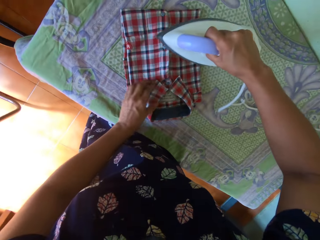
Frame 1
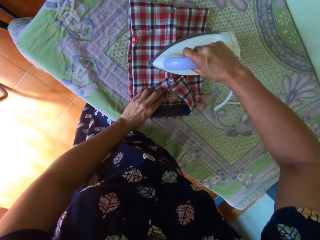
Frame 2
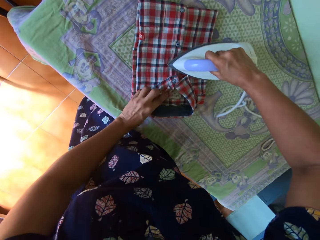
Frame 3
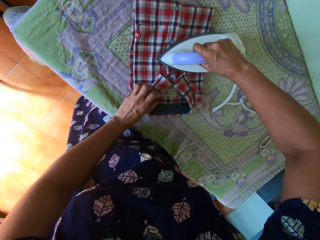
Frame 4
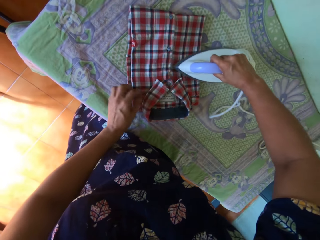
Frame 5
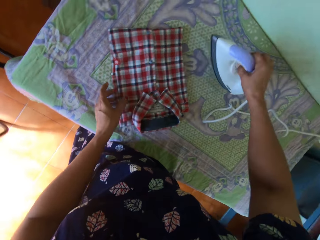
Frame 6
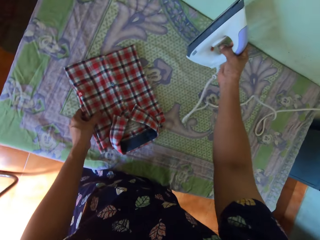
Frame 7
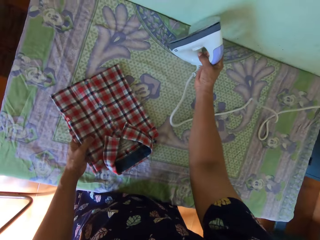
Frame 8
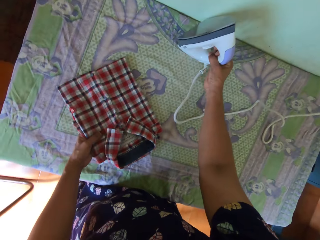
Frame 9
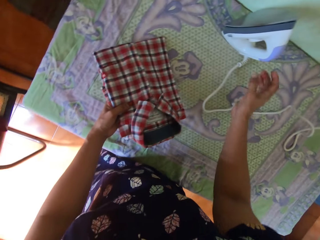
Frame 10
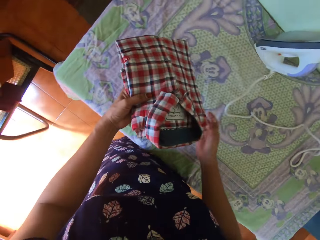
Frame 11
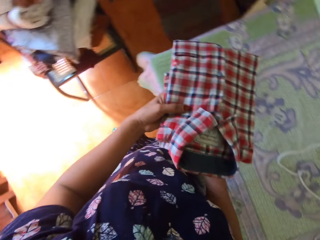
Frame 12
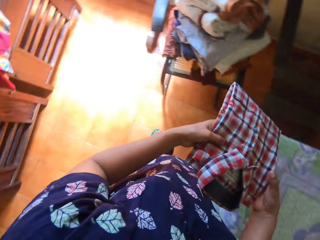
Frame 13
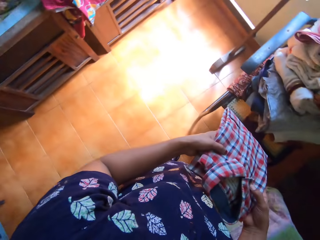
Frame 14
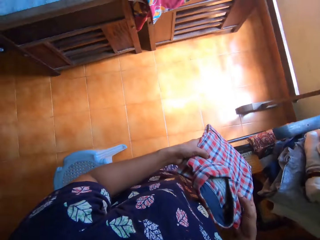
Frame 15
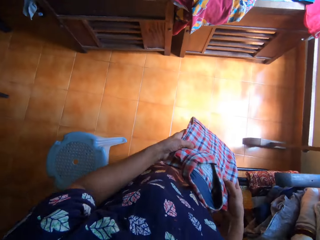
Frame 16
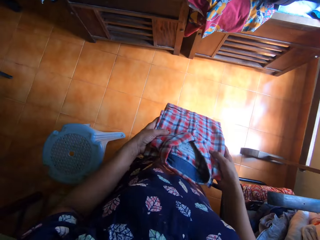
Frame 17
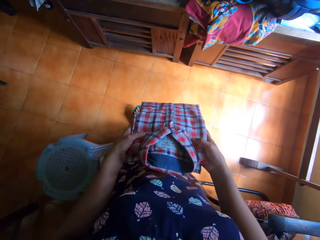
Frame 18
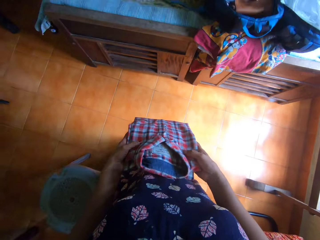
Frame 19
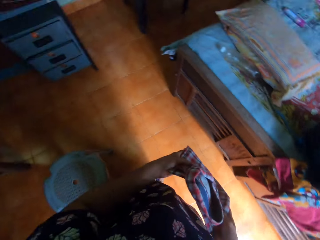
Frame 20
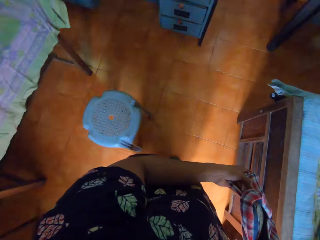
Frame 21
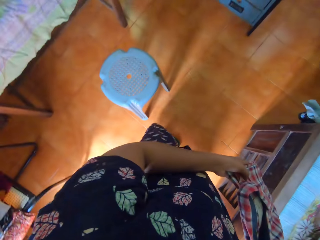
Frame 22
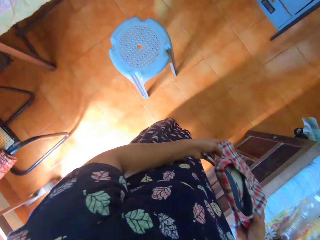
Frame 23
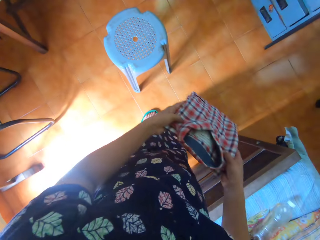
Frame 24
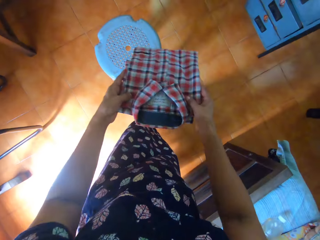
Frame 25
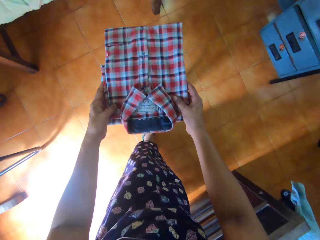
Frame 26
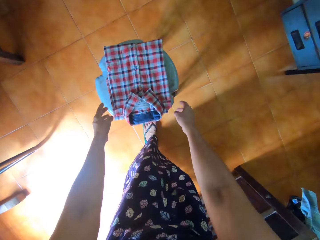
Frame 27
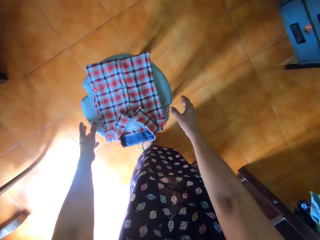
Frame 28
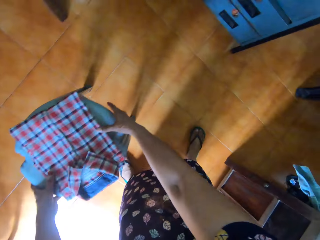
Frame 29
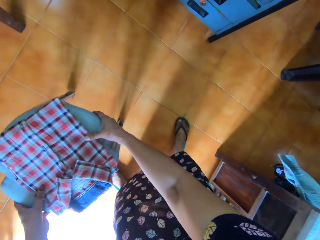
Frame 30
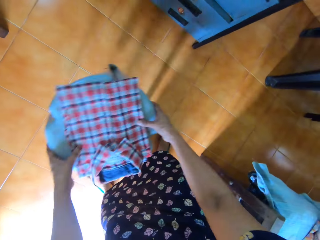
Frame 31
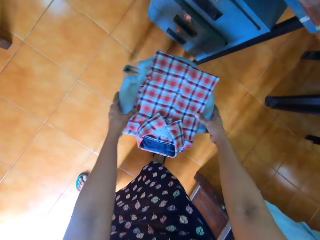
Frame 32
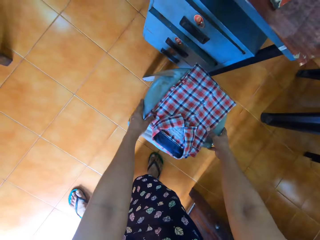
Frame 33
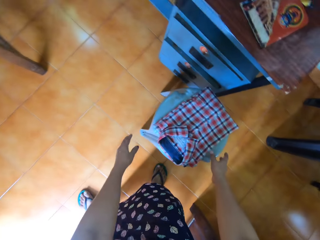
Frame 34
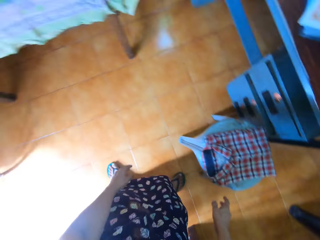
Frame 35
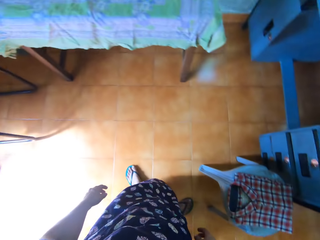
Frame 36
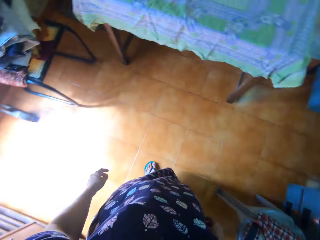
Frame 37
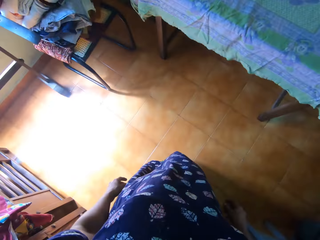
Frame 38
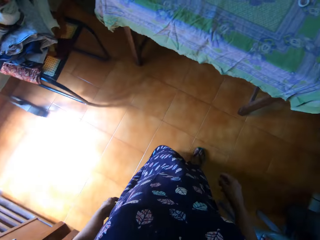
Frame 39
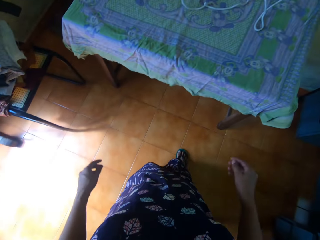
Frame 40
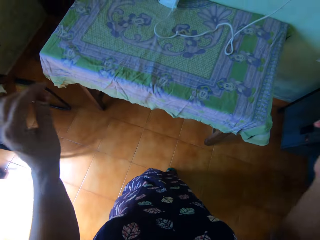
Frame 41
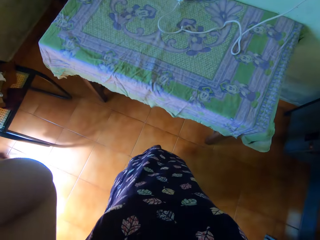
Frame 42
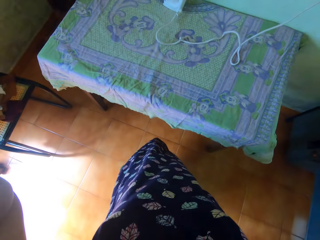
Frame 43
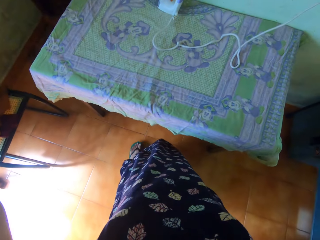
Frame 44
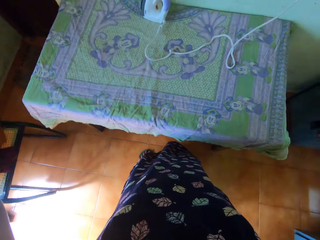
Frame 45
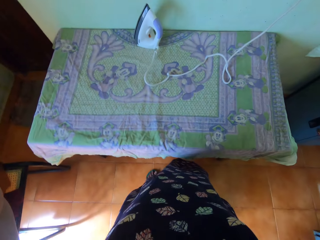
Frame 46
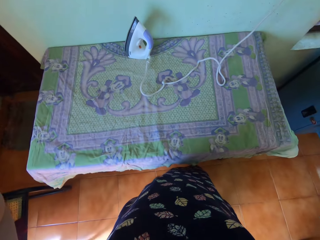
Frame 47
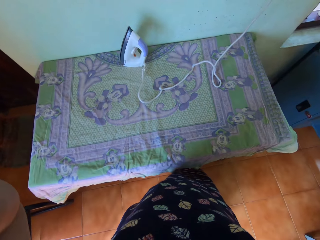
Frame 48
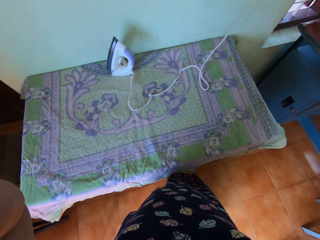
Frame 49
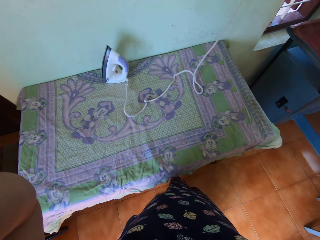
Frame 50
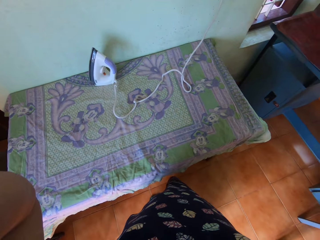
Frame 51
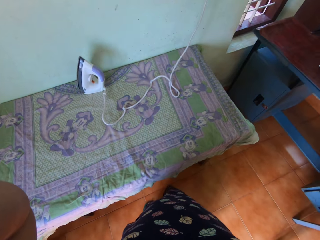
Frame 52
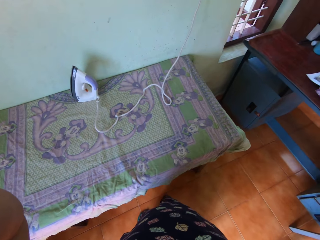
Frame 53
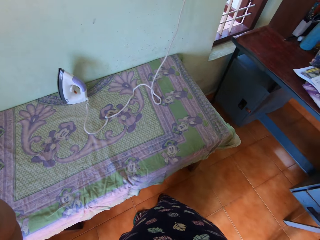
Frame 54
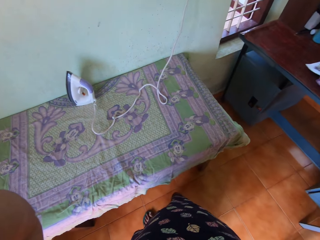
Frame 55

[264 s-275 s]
The camera wearer touches the shirt on the table with her left hand. She drops the iron on the table. She picks up the shirt from the table with both hands. She walks in the house. She drops the shirt with both hands on the plastic chair or stool. She moves the plastic chair in both hands. She adjusts the camera. She touches the camera on her head with both hands.

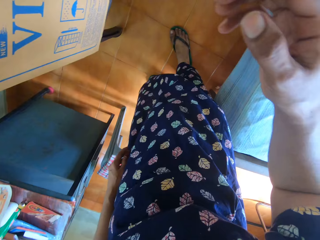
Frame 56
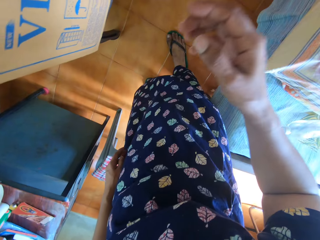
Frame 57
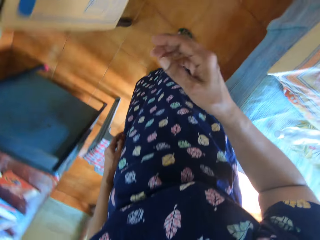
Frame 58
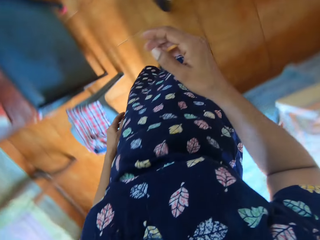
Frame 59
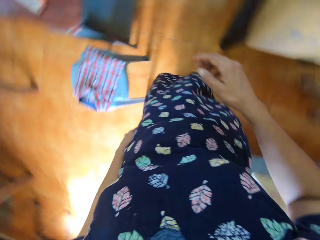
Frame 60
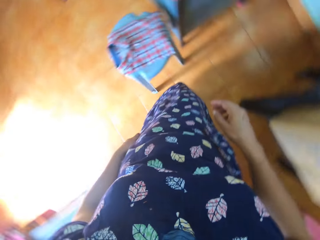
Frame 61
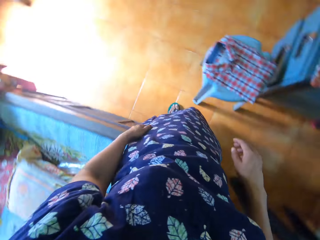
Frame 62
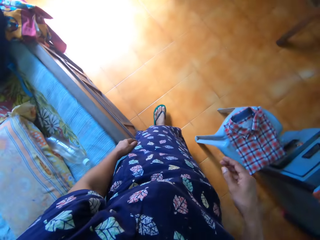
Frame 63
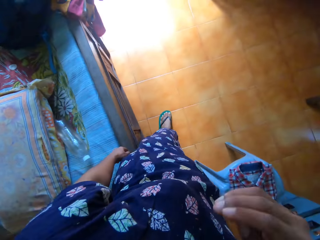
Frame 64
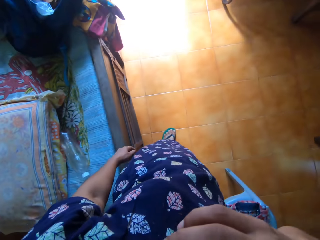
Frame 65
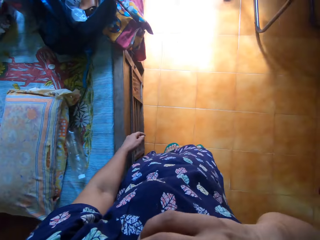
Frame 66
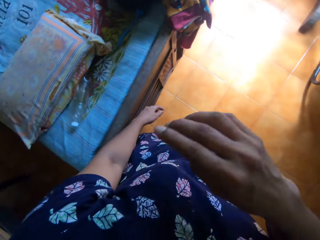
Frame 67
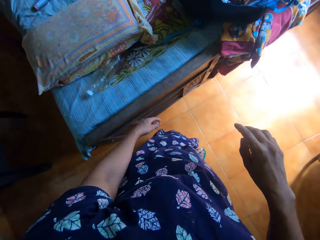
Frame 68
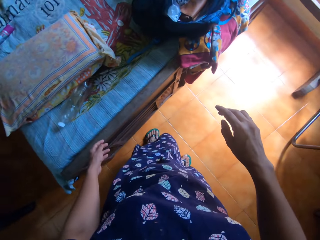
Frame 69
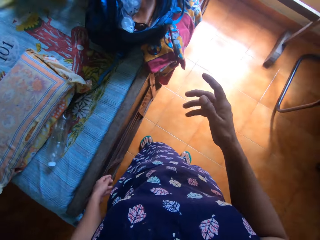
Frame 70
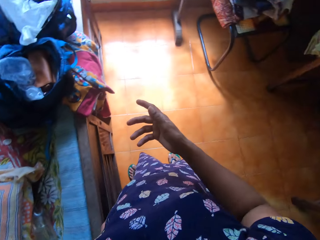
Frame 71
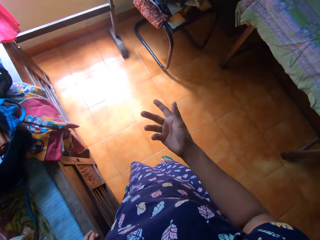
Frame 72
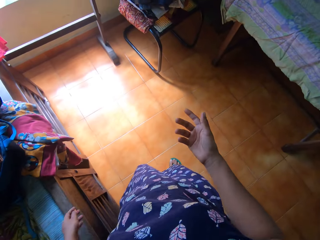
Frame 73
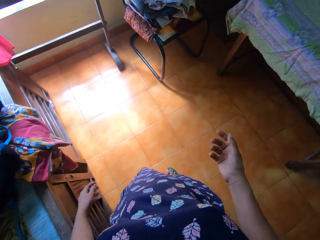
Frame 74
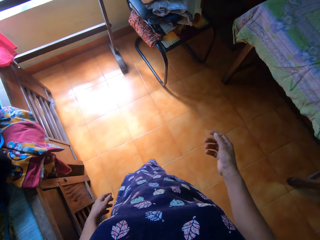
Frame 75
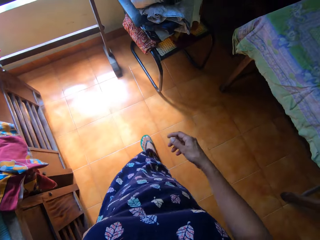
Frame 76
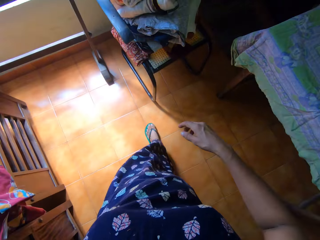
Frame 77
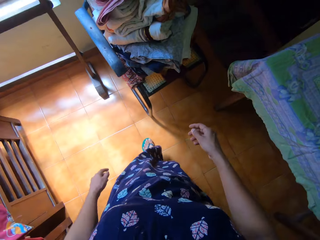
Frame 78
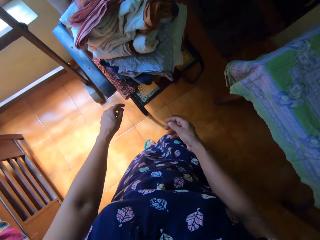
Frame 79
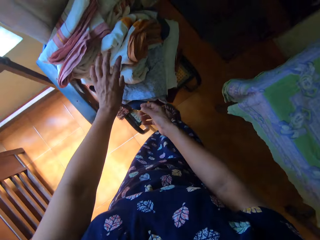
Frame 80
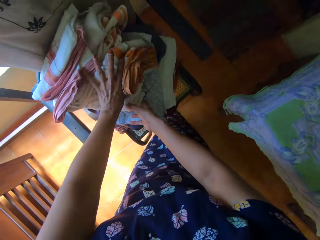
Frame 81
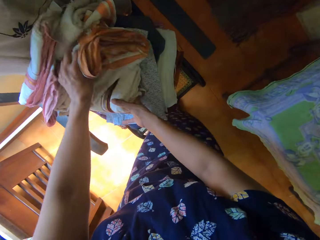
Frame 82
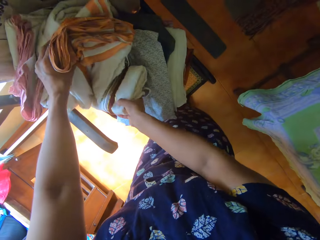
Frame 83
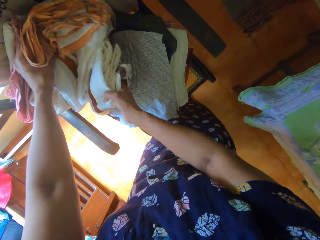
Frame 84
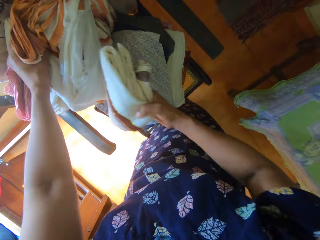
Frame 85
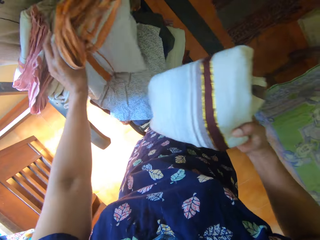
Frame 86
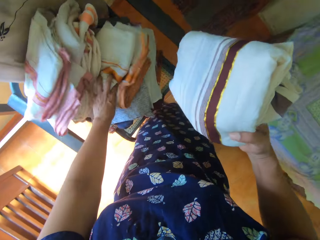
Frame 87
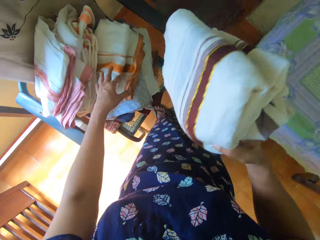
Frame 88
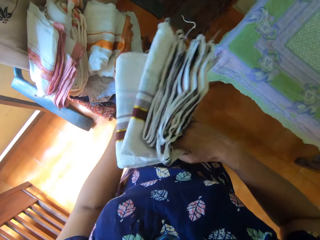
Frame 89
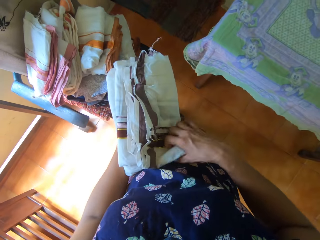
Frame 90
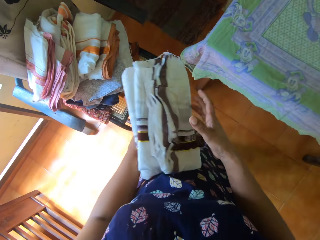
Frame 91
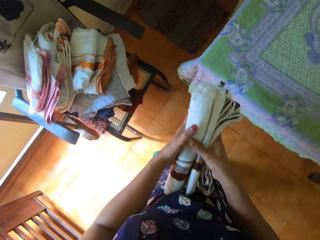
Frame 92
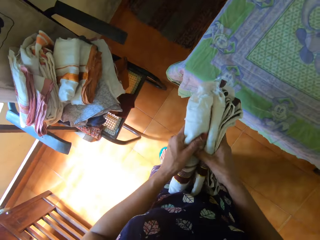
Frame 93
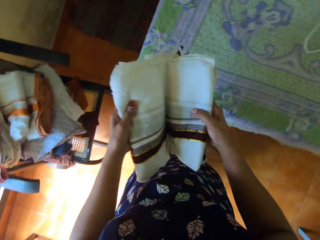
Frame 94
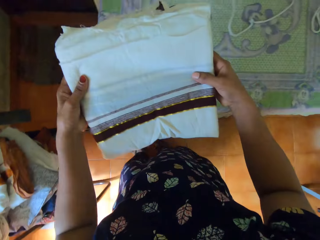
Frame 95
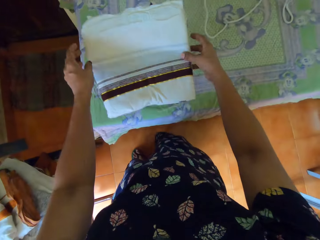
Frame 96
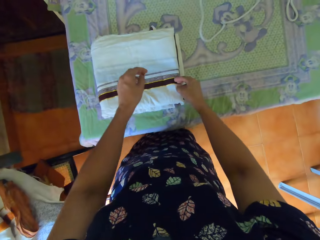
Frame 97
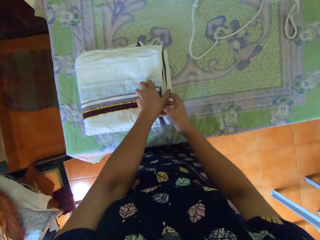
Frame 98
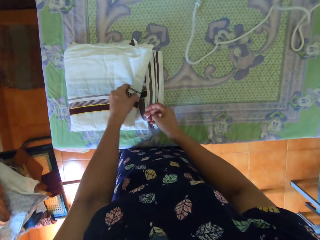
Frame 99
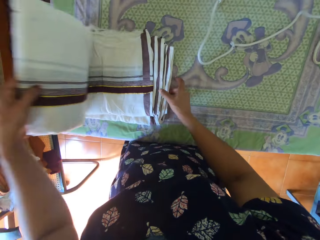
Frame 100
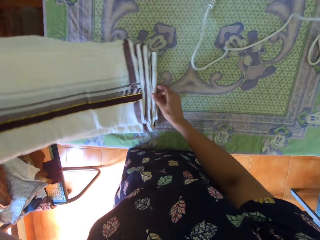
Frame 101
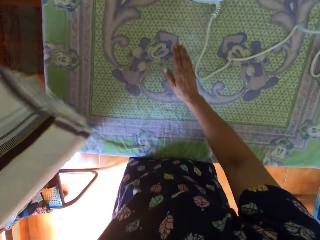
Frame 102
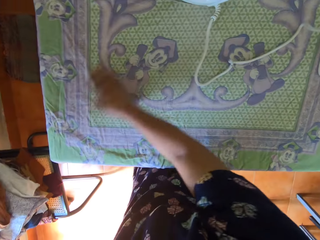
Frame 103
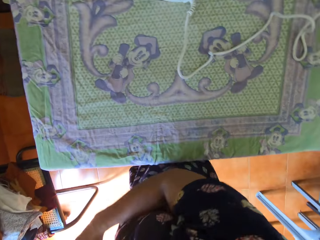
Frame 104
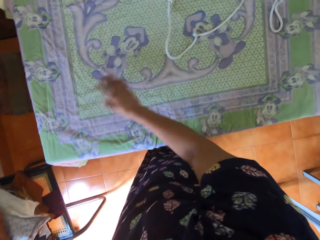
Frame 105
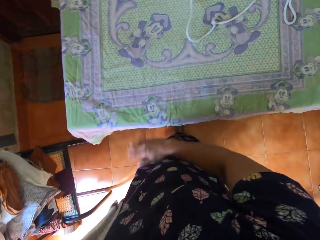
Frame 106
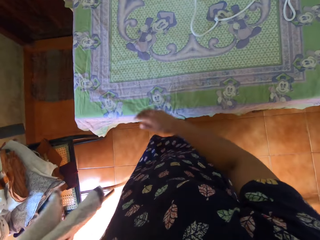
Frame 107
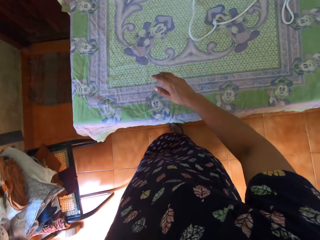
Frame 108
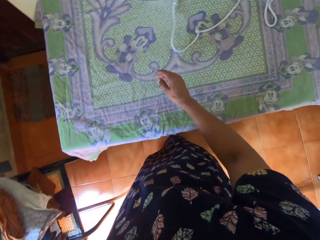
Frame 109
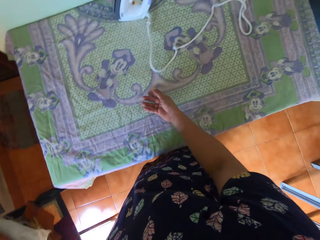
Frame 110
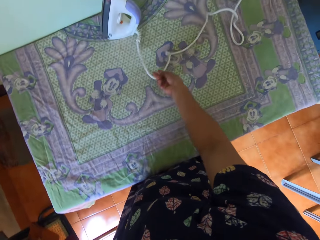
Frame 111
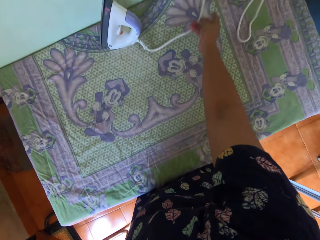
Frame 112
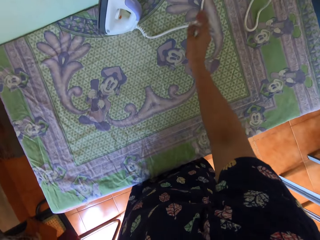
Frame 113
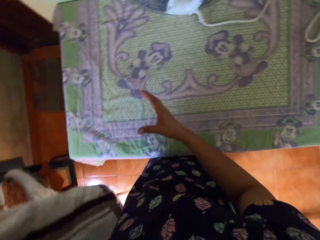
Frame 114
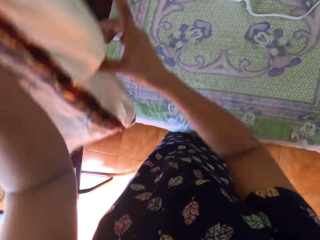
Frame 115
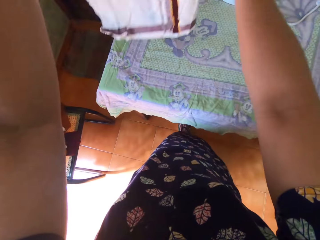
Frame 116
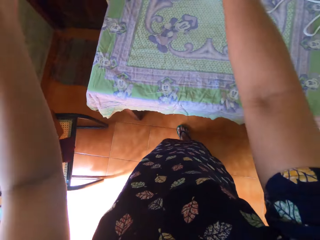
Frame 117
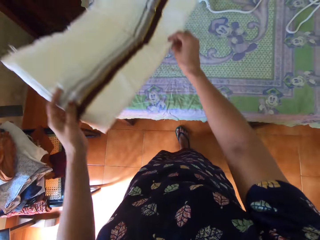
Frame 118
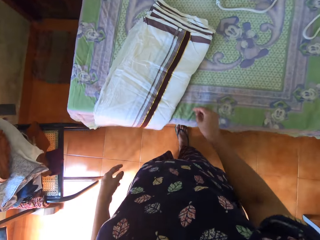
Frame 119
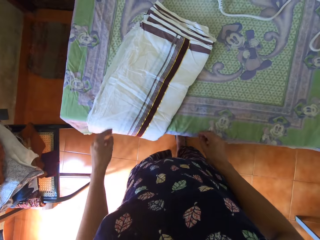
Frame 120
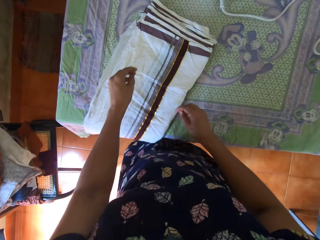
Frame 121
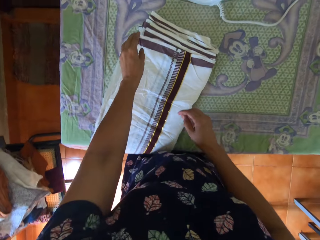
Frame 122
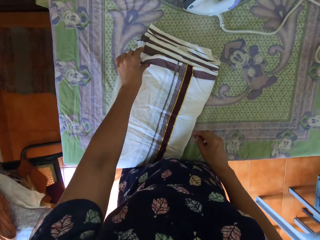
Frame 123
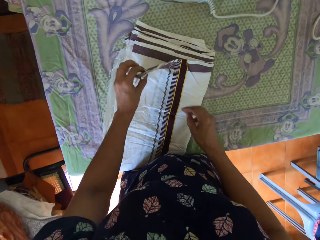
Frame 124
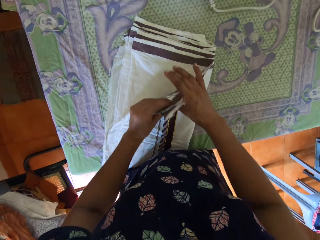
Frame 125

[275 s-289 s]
The camera wearer drops her left hand. She touches her mouth with her right hand. She walks around the house. She drops her left hand. She lifts a bedsheet with her left hand from a plastic chair. She picks up another bedsheet from the plastic chair. She unfolds the second bedsheet on the table with both hands. She puts the cloth on the table. She dusts the table with her right hand. She wipes her hand on the table. She moves a cord of an iron on the table with her right hand. She lays the bedsheet on the table with both hands.
